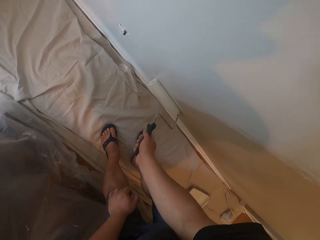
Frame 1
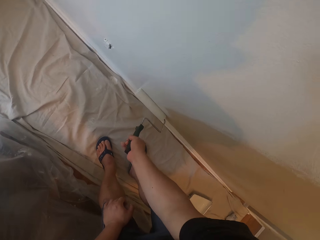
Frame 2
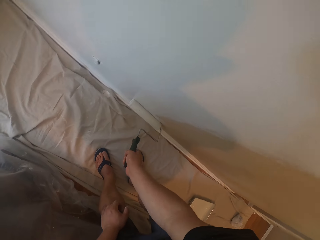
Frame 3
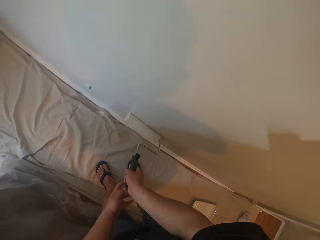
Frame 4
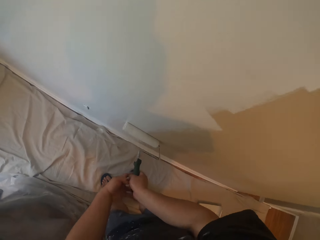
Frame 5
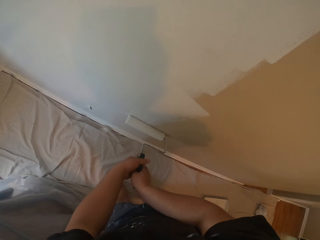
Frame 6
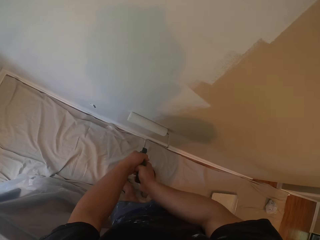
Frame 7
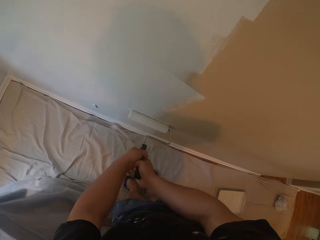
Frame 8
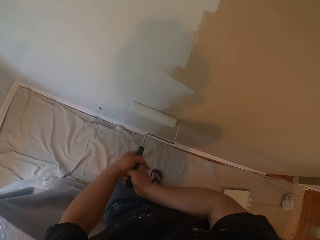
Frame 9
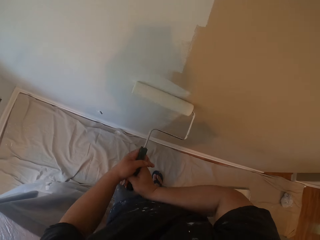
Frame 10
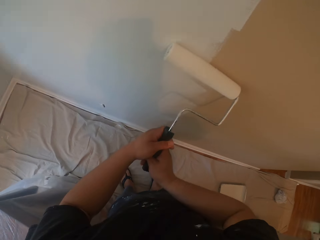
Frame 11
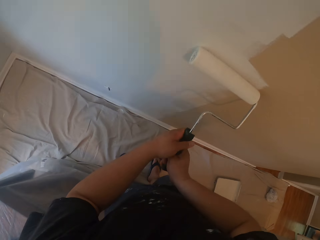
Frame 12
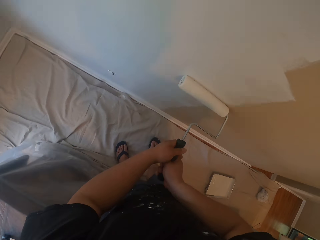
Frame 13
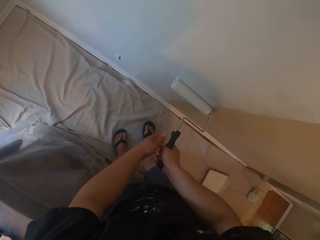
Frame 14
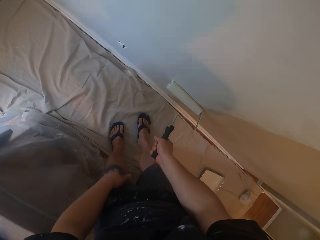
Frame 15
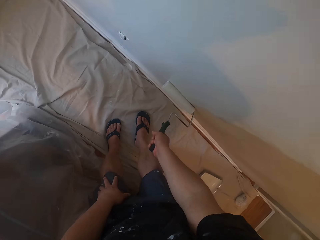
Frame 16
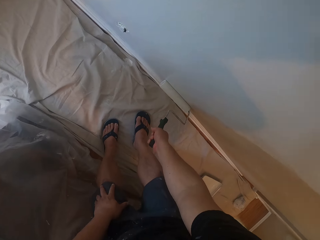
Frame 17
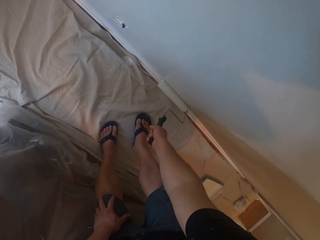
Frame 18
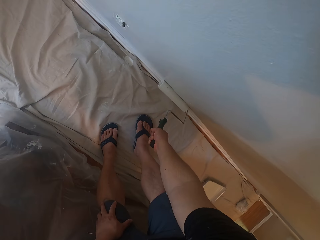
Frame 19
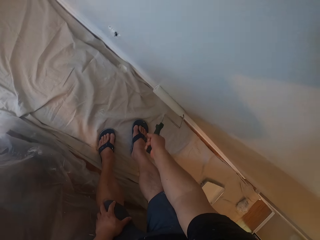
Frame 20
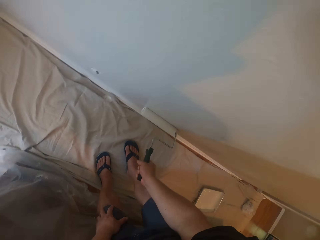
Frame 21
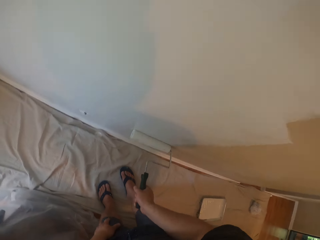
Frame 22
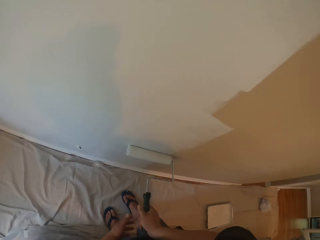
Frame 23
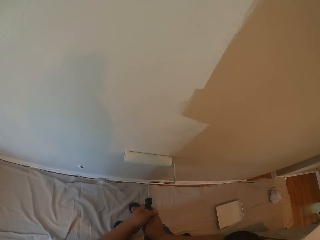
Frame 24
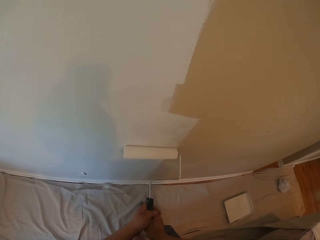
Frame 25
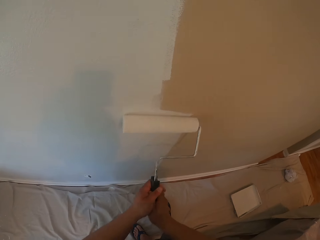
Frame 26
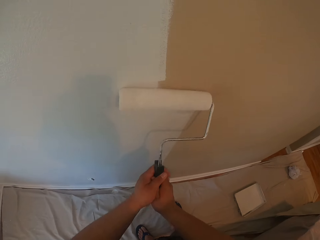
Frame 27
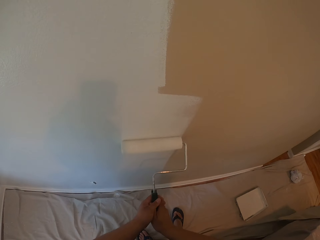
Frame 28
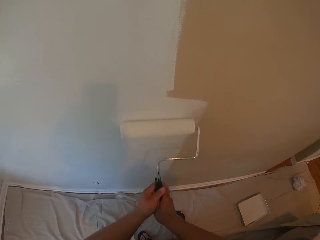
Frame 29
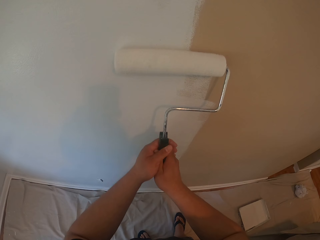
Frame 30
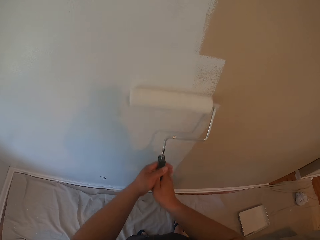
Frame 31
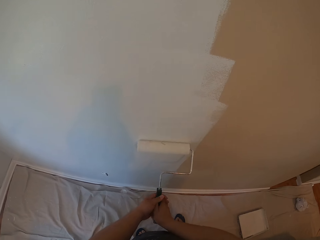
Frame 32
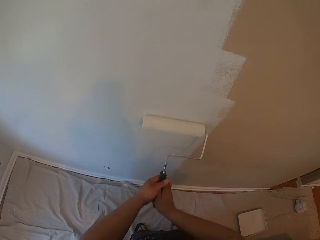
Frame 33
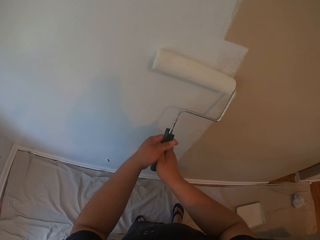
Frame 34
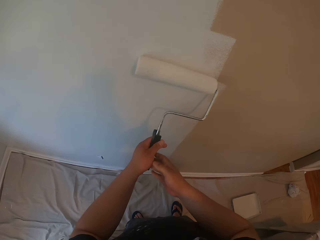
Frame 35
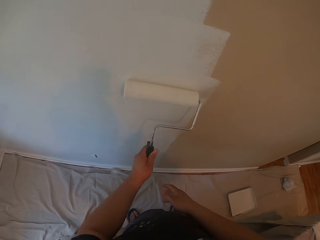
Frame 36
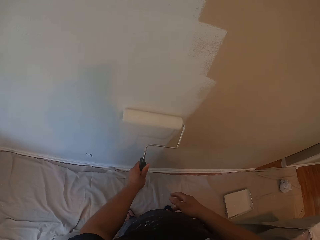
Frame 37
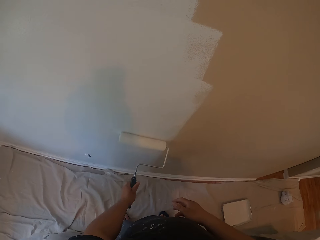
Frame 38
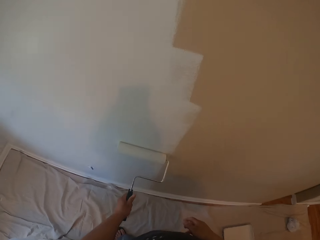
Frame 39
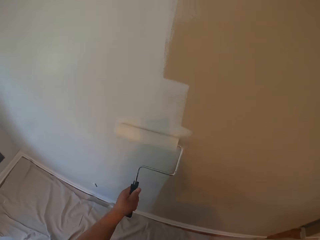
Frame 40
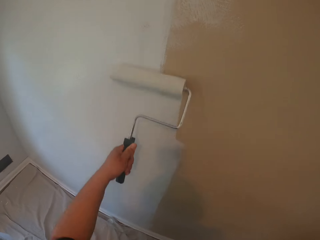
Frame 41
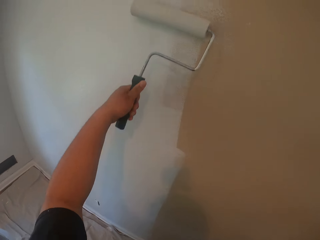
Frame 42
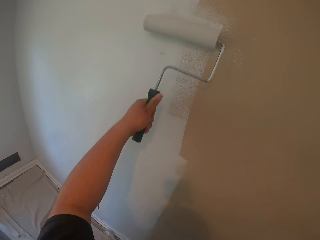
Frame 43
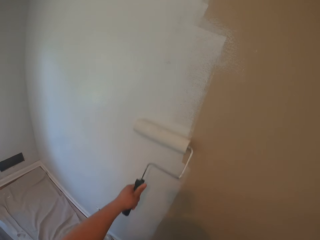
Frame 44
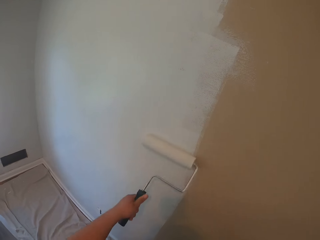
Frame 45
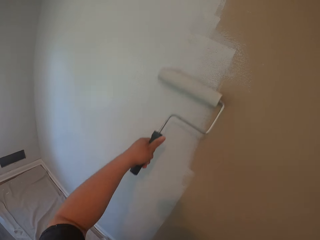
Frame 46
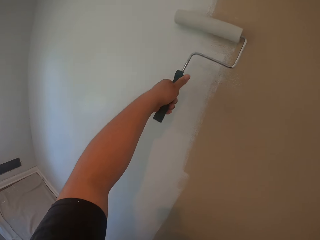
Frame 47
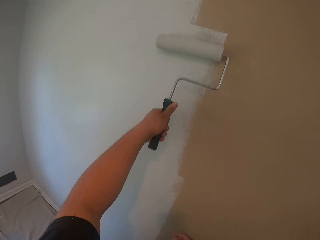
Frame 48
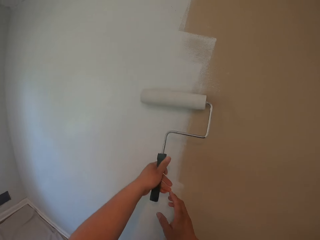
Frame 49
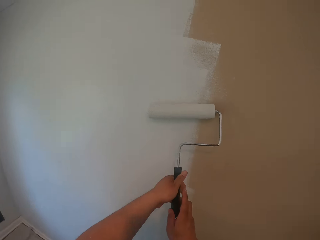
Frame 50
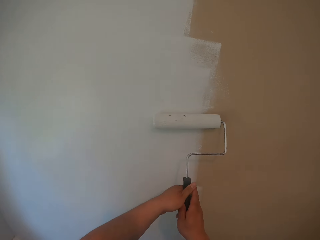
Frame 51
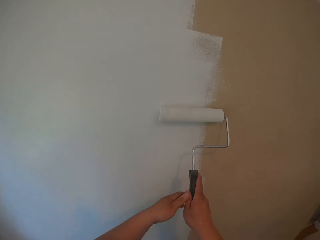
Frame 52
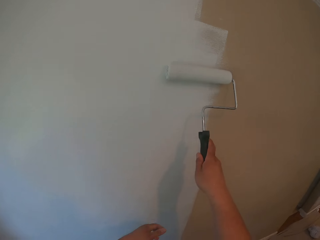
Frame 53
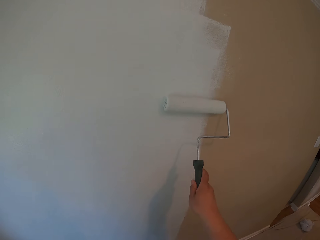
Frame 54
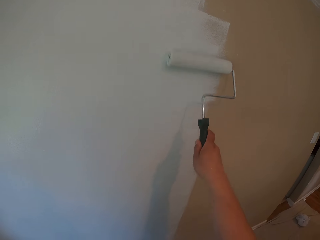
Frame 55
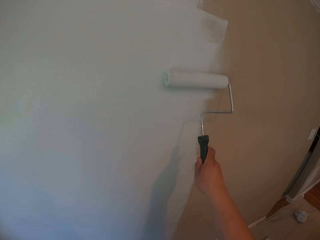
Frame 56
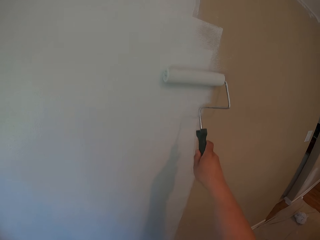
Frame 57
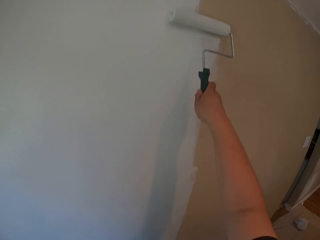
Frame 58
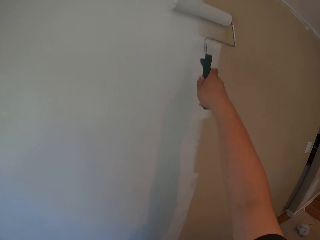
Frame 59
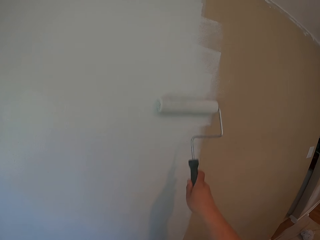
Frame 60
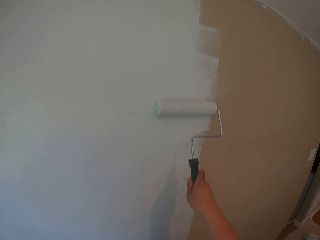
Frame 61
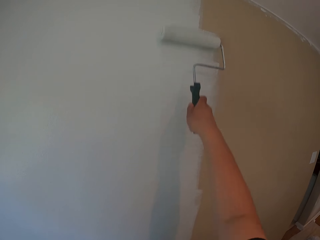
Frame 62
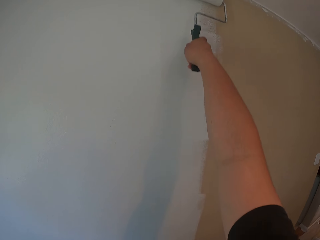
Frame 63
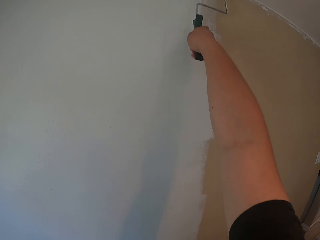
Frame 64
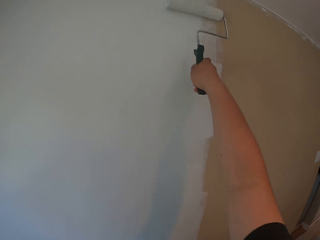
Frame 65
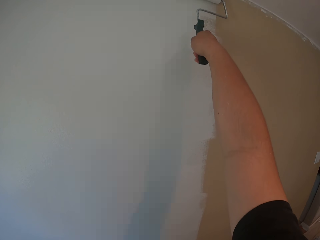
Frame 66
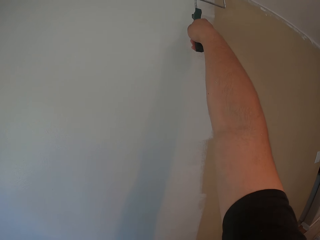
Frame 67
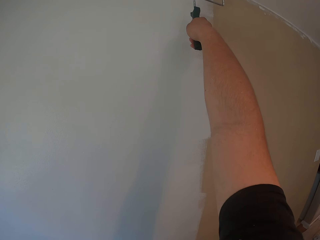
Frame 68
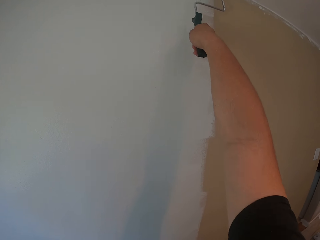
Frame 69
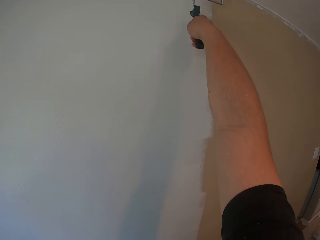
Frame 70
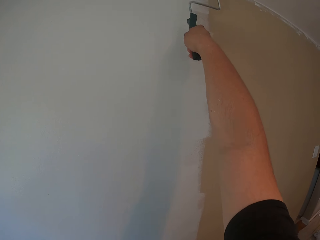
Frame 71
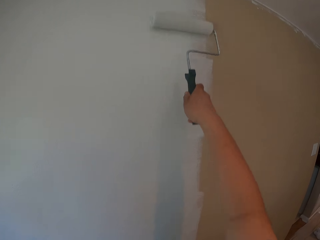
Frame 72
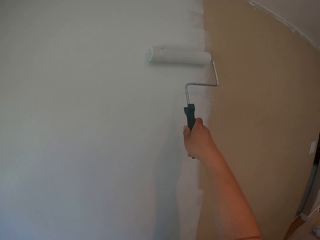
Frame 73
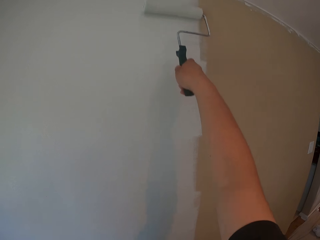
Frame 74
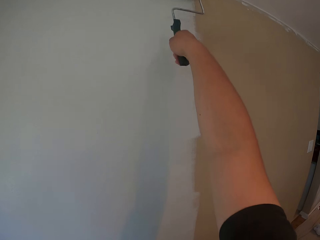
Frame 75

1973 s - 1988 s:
The camera wearer paints the wall with the roller brush in his right hand. He paints the wall with the roller brush with both hands. He paints the wall with the roller brush in his right hand. He paints the wall with both hands. He removes his right hand from the roller brush. He passes the brush from his left hand to his right hand. He paints the wall with the roller brush in his right hand.

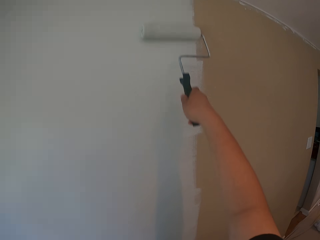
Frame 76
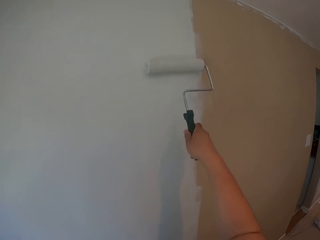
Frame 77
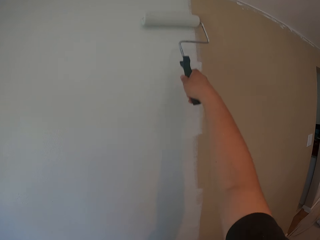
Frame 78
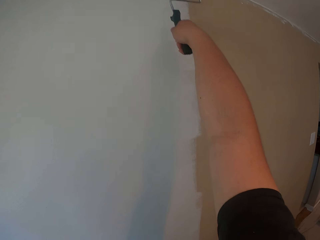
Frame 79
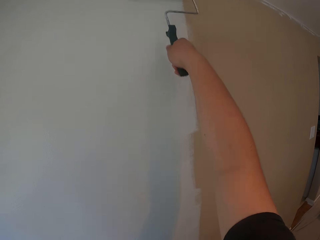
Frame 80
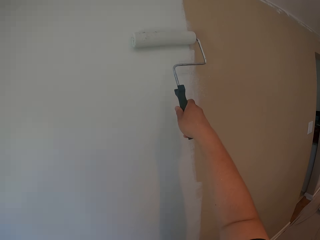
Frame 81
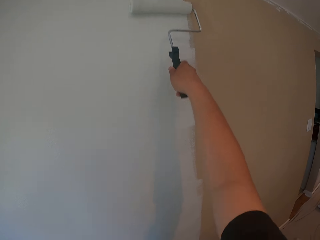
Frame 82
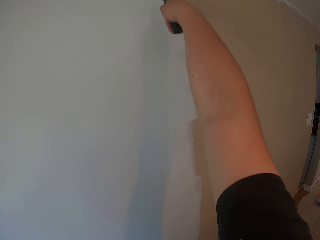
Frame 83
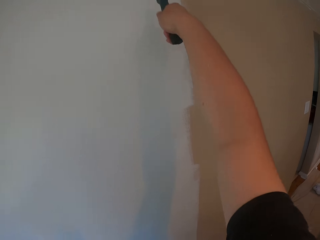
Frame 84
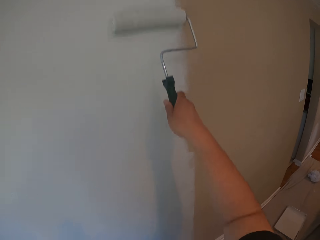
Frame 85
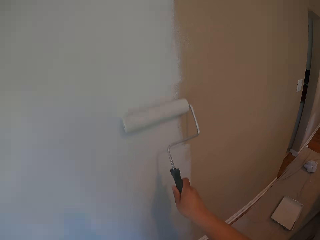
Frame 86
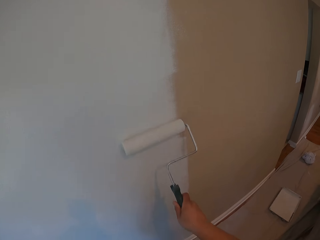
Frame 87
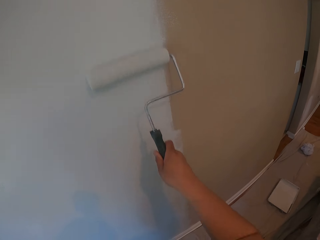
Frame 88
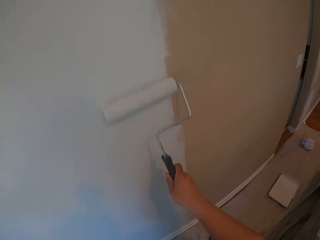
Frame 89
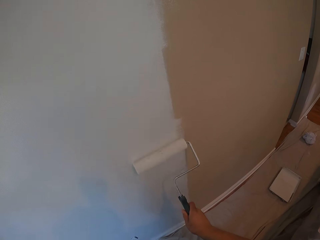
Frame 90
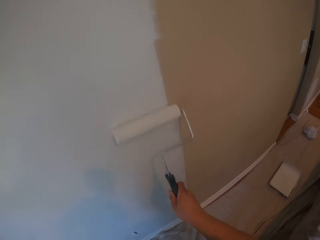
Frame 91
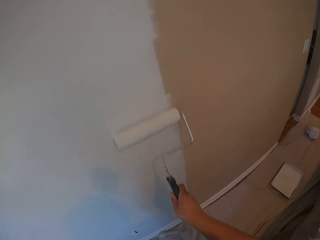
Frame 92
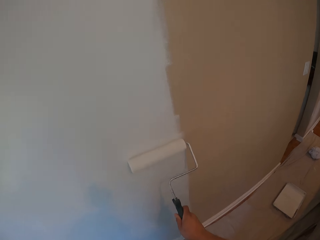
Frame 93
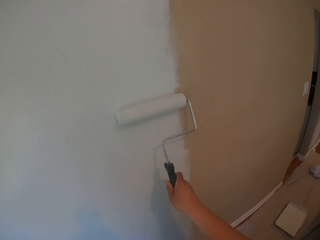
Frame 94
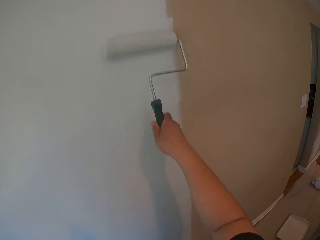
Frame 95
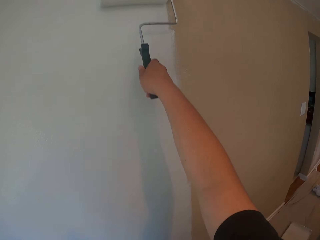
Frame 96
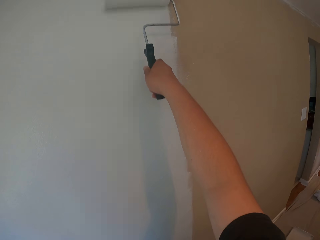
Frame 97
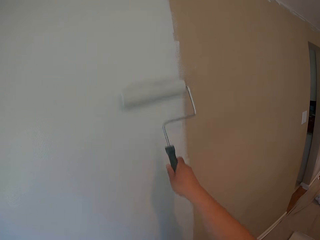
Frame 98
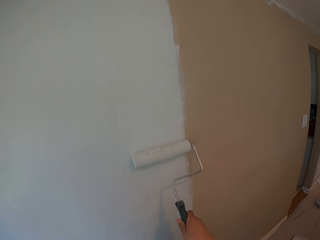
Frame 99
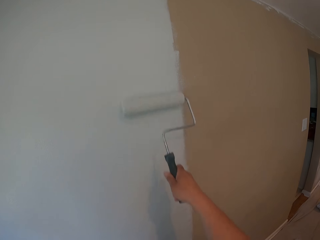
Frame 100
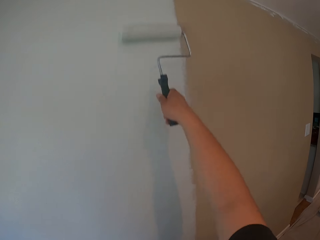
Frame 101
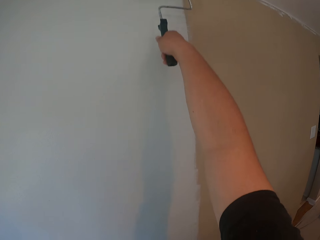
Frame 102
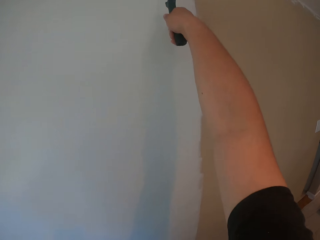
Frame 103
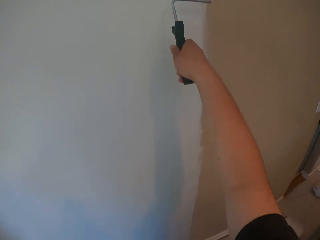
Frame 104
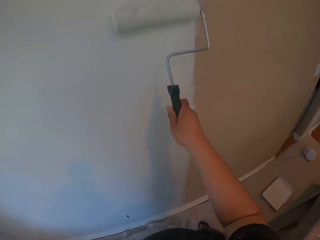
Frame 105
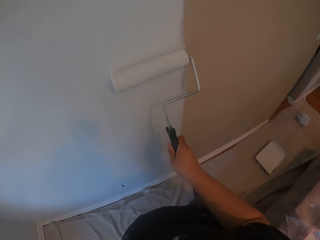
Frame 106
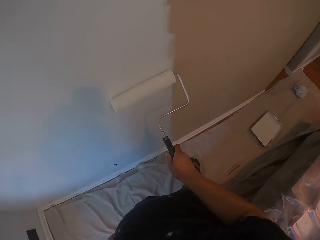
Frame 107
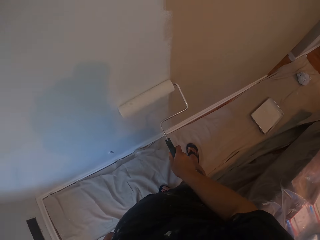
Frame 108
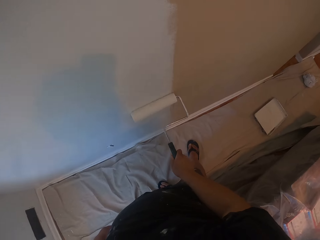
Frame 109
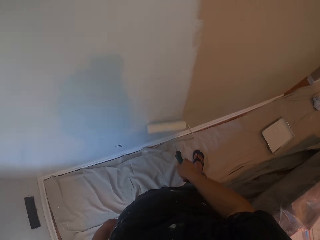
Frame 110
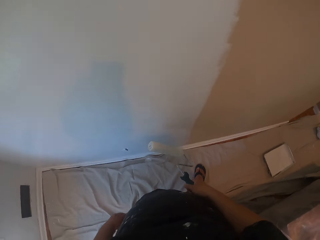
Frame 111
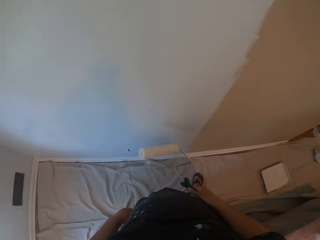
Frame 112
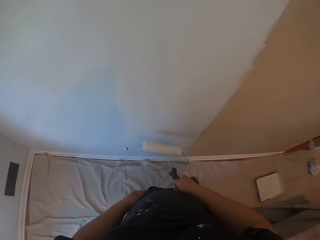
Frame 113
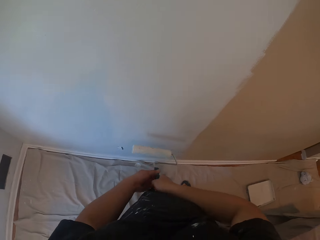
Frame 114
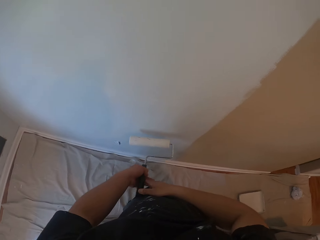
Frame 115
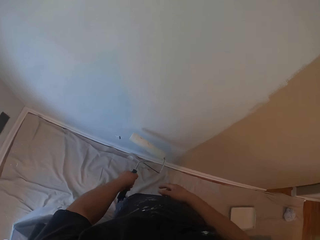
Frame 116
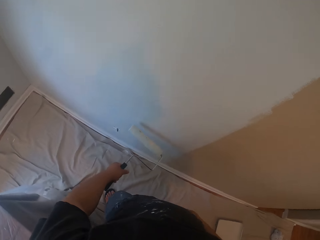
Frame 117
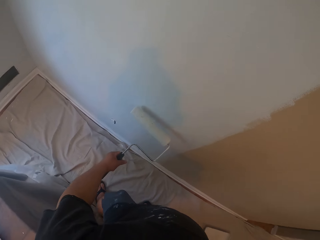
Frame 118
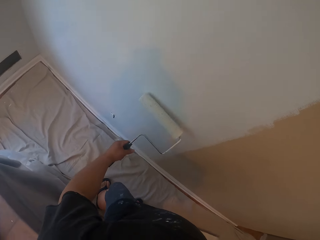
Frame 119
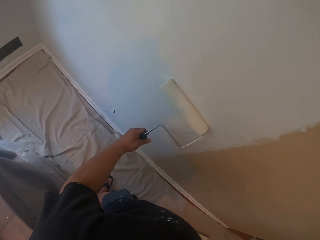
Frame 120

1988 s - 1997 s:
The camera wearer passes the brush from his right hand to his left hand.
